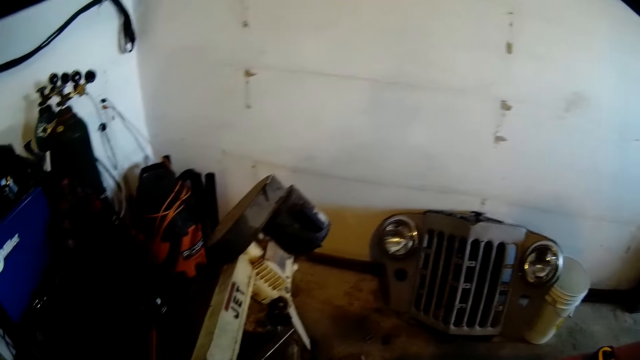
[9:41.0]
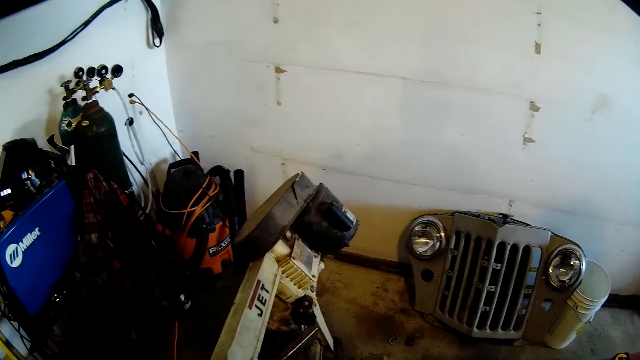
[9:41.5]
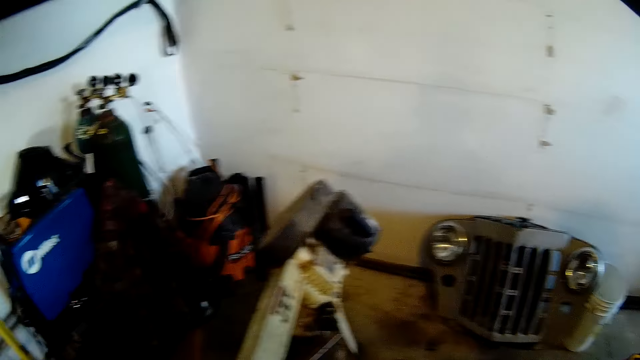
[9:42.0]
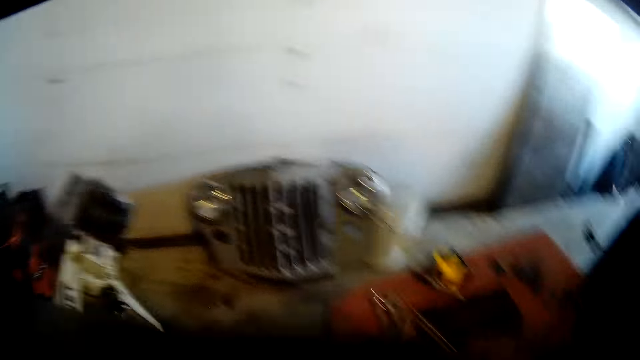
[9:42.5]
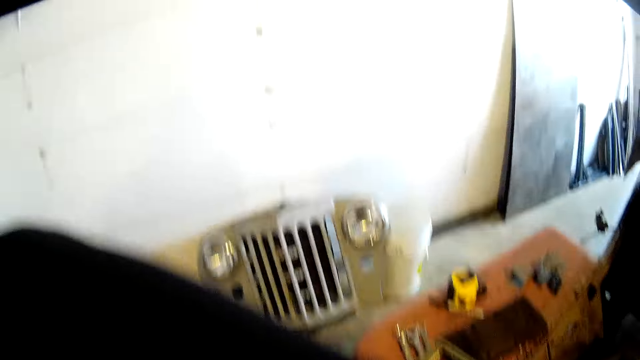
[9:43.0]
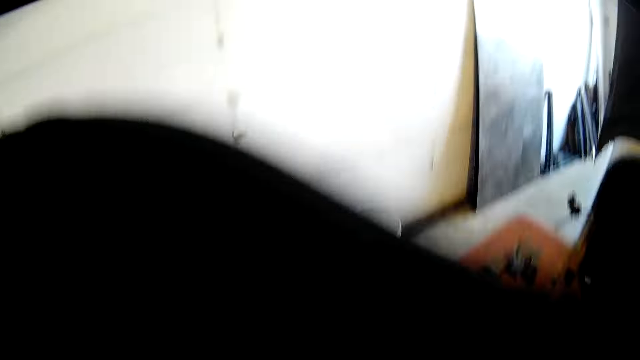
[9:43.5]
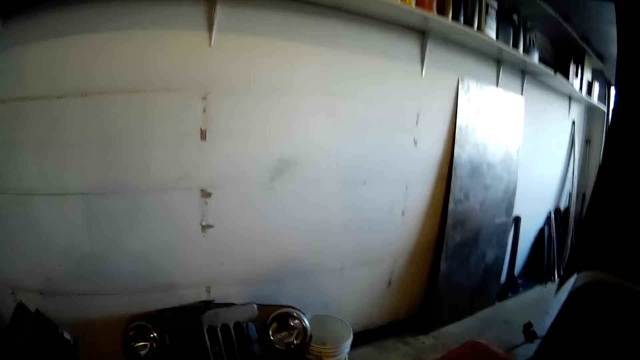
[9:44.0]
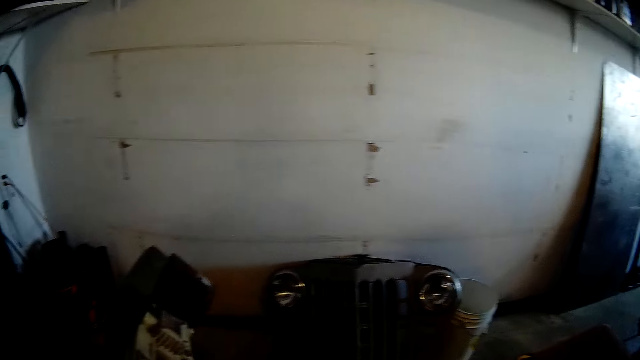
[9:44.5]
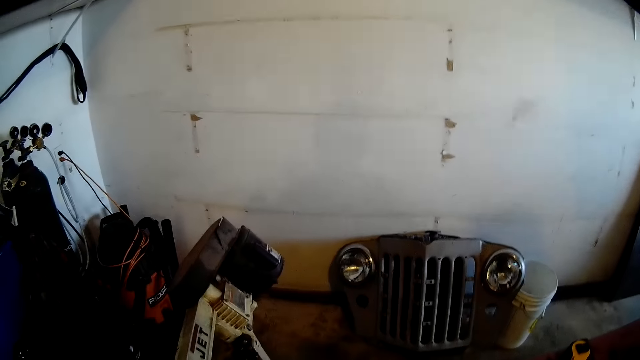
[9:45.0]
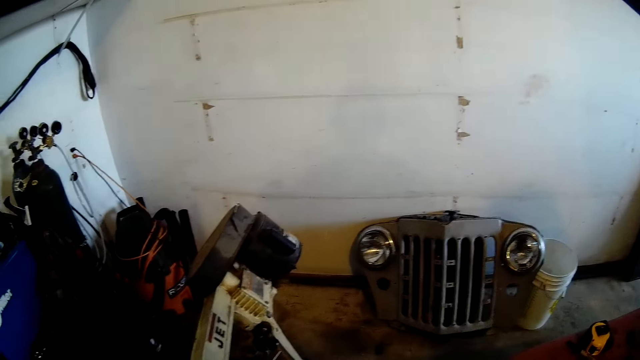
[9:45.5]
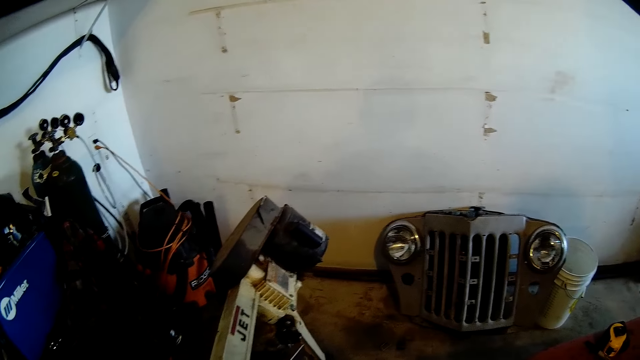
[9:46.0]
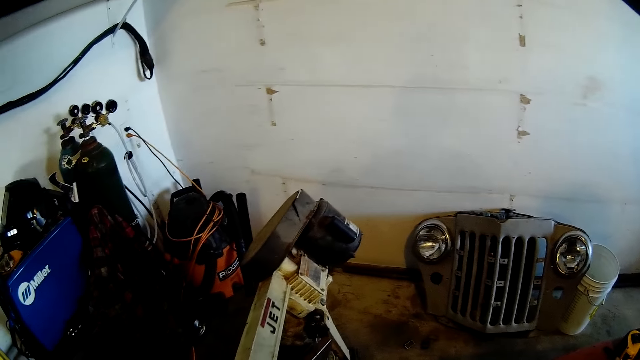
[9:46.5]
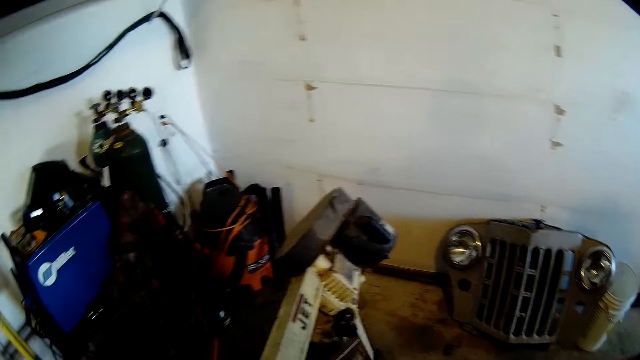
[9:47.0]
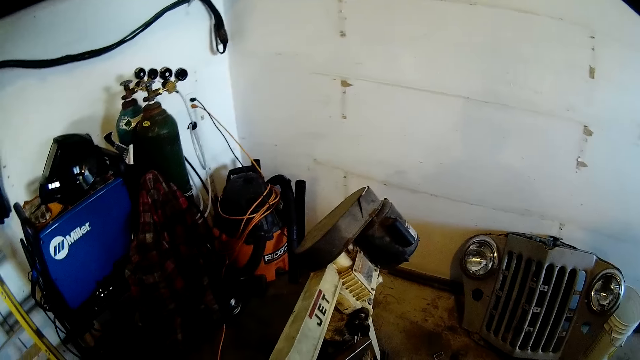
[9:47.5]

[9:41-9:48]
The camera wearer lifts the hand.

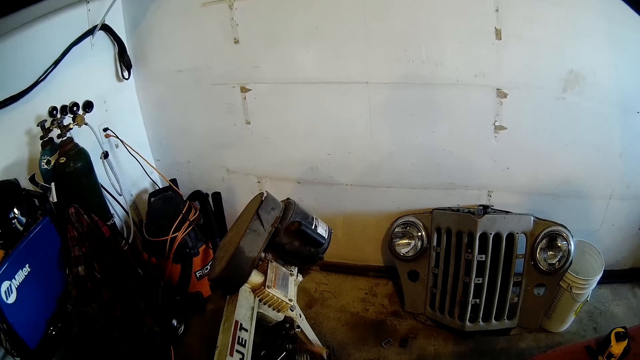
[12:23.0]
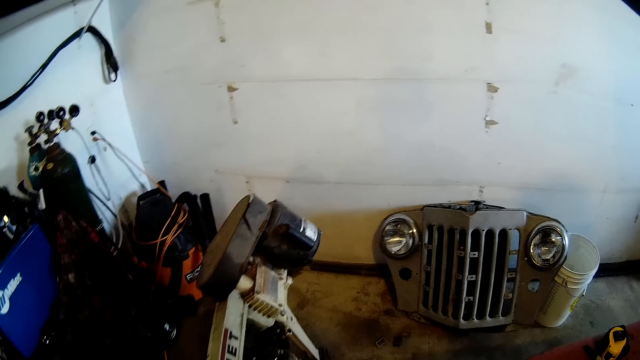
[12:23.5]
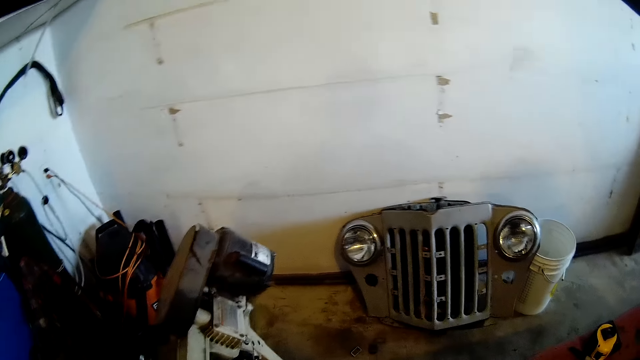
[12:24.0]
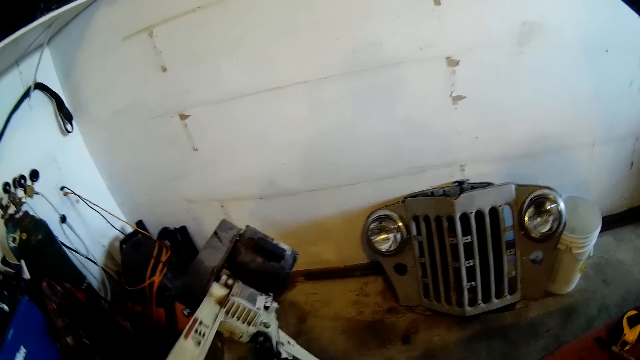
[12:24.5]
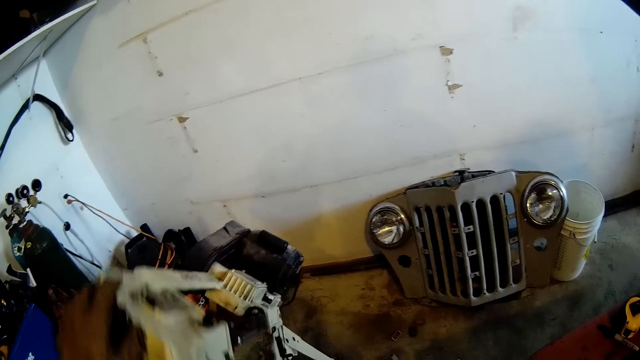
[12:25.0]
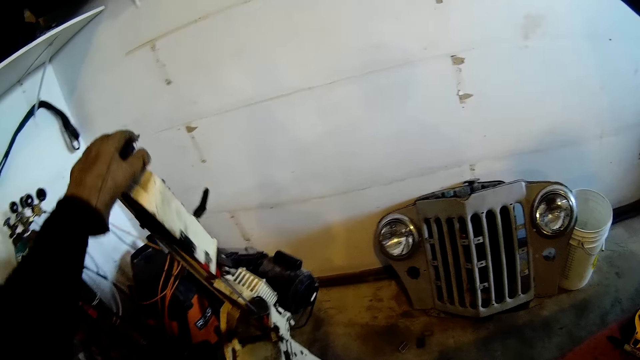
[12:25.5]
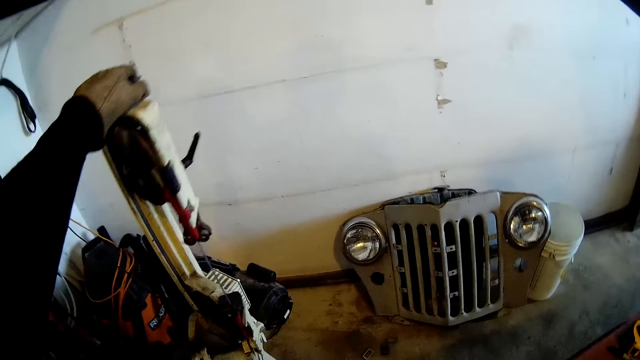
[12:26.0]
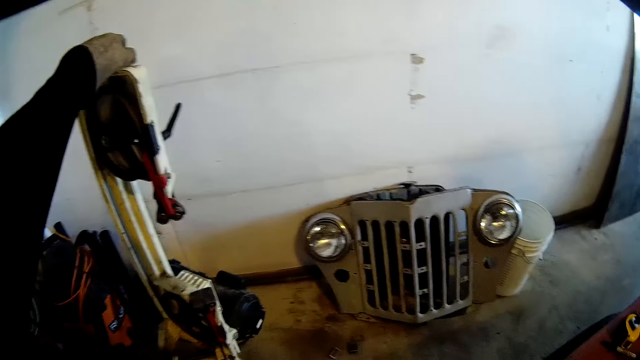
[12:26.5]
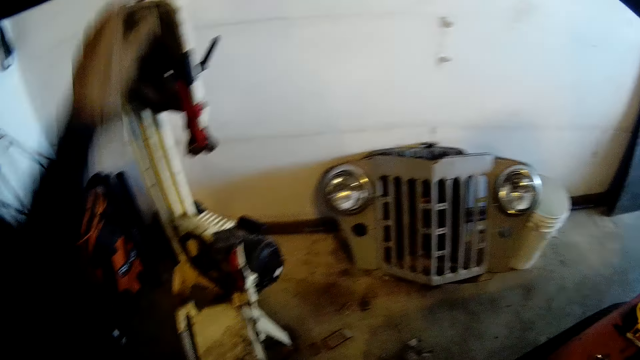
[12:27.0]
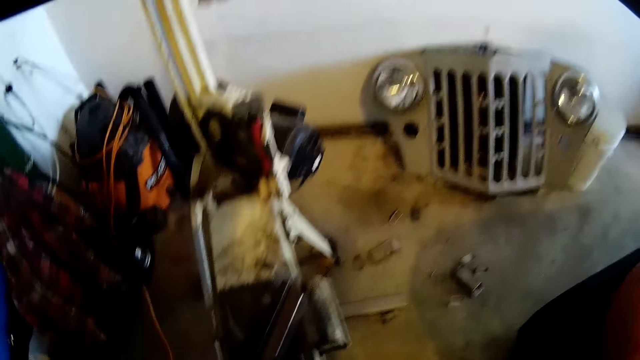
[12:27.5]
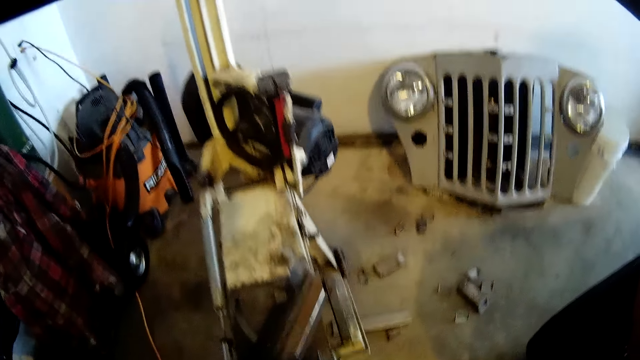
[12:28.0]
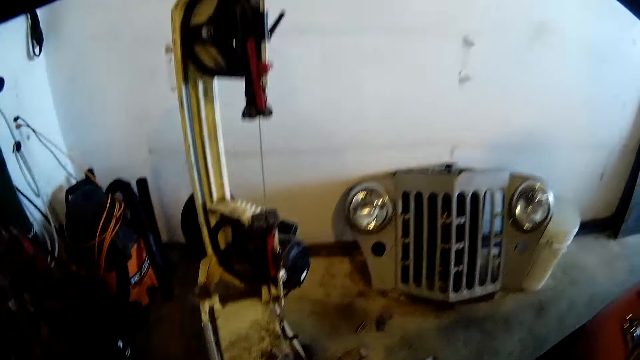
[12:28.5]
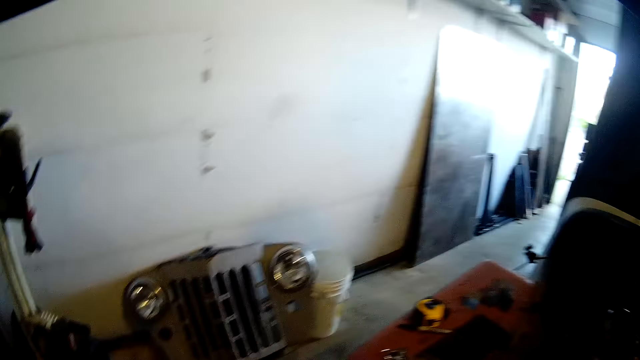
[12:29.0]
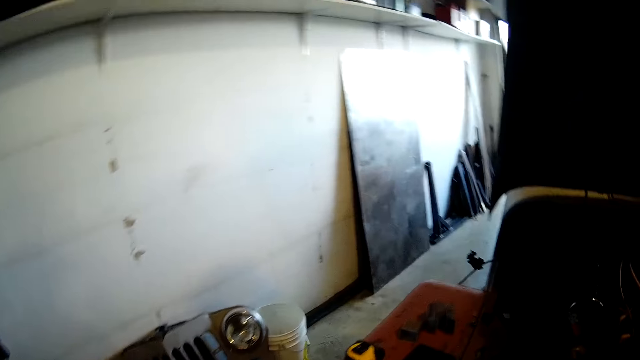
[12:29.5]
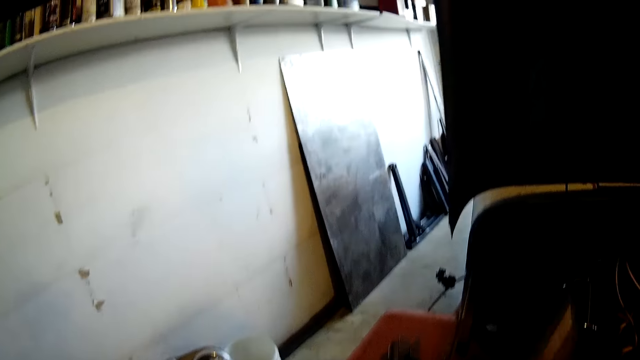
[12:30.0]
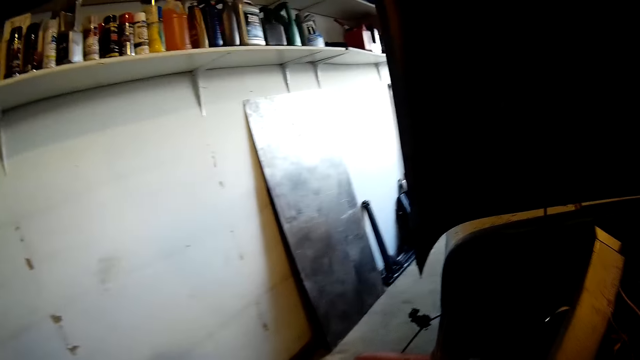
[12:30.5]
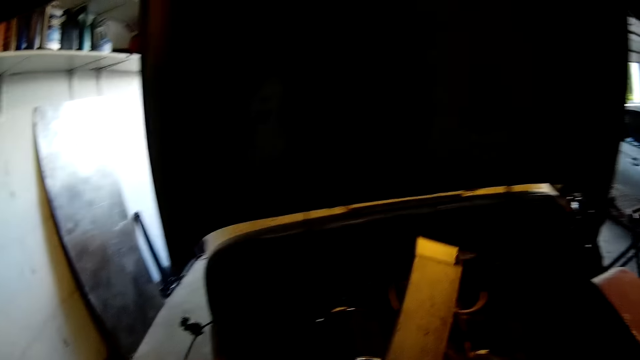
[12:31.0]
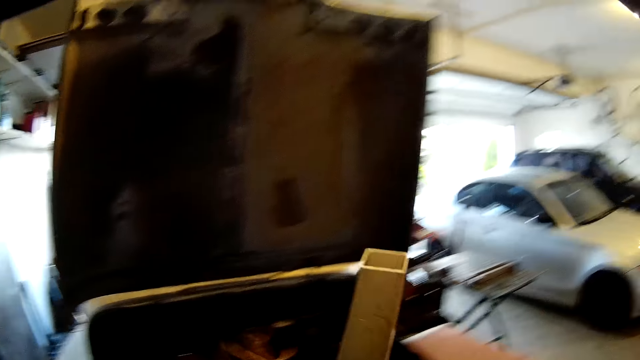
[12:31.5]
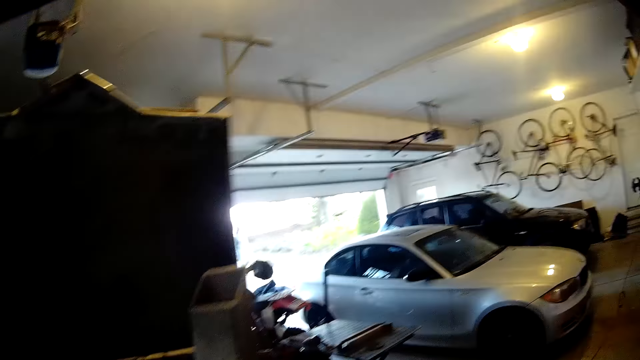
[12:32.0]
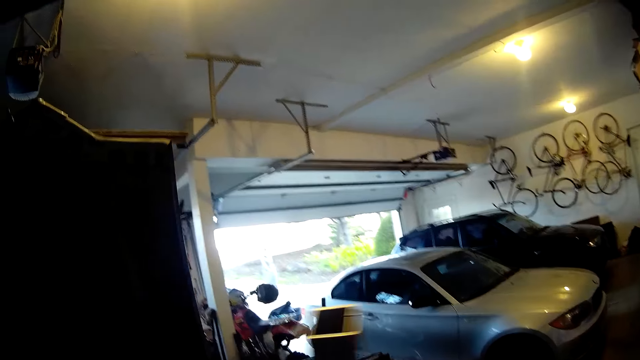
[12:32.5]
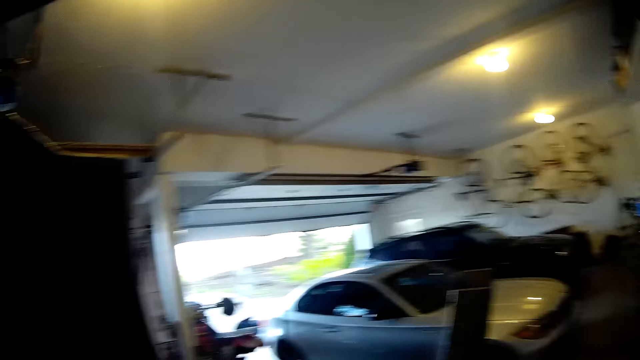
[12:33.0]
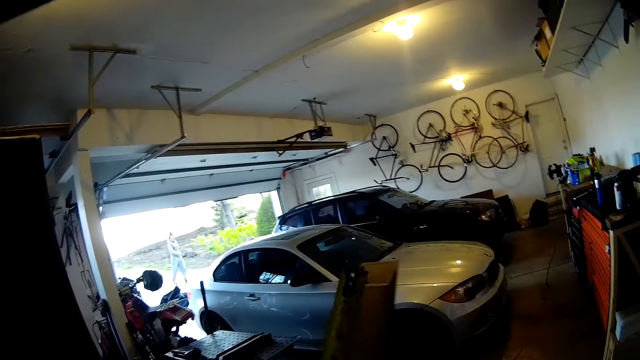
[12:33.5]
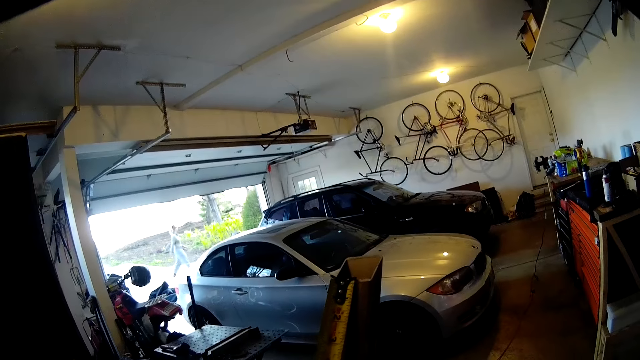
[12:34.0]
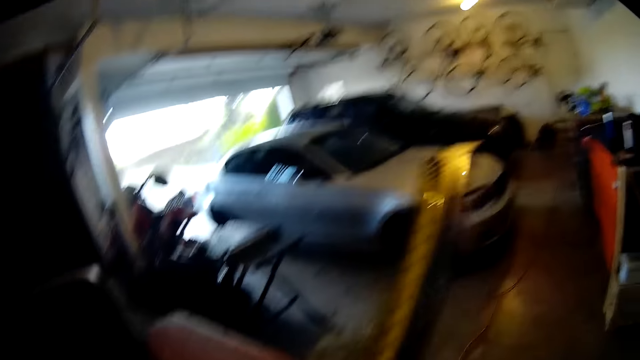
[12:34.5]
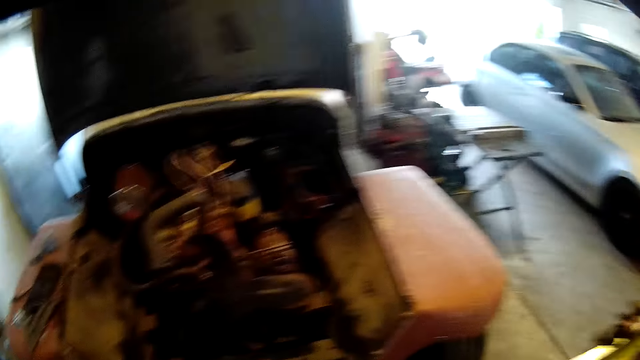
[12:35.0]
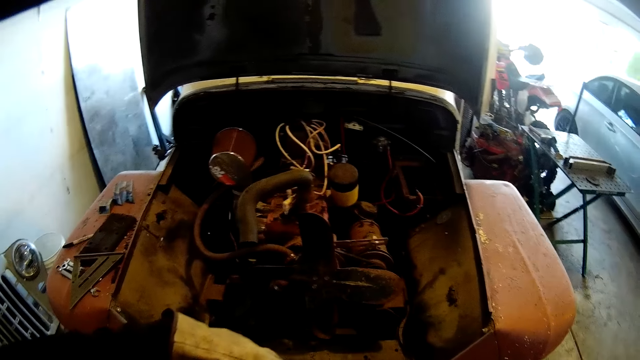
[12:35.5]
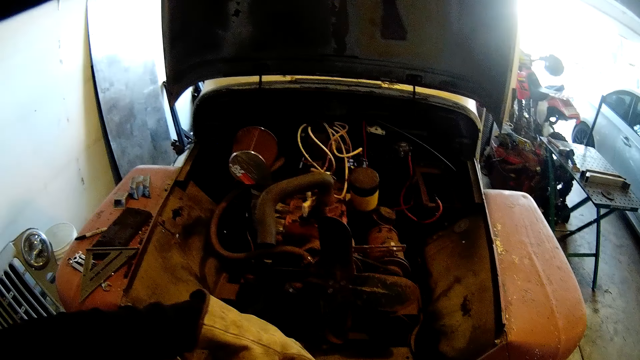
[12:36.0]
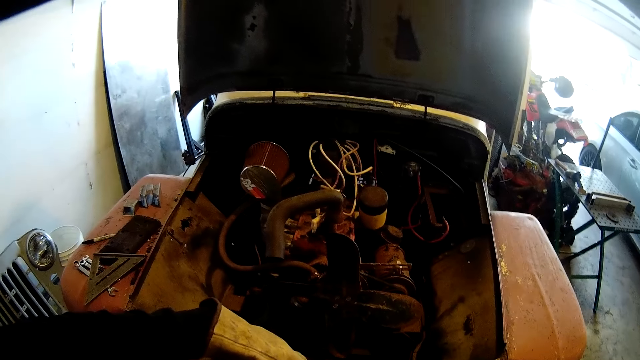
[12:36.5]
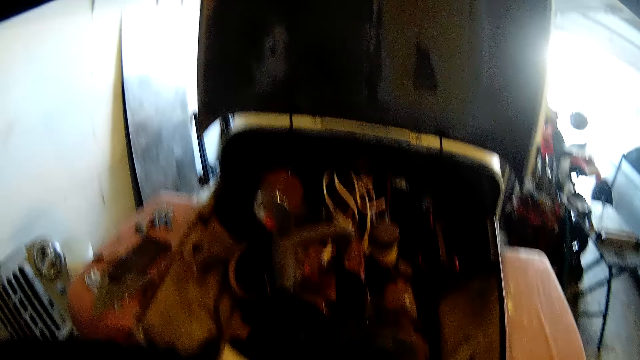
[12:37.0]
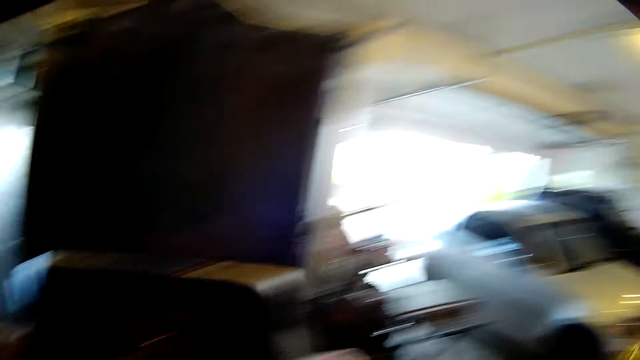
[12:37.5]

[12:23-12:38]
The camera wearer operates the table saw. He opens the electric planer with his left hand. He picks up an iron or metal rod from the table with his right hand. He interacts with a woman. The camera wearer measures the rod with the tape measure.
